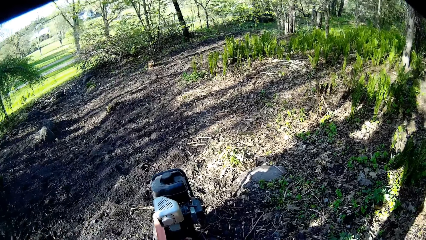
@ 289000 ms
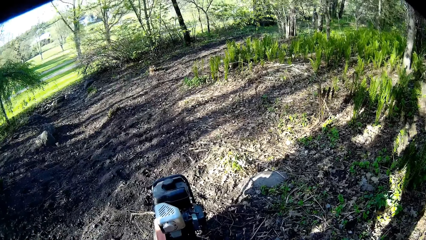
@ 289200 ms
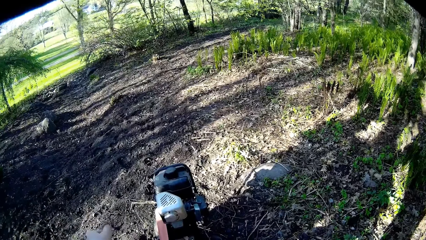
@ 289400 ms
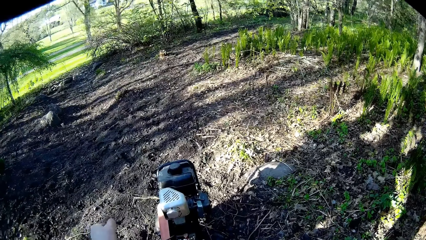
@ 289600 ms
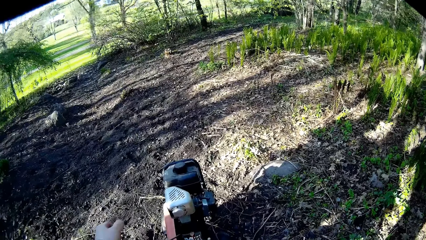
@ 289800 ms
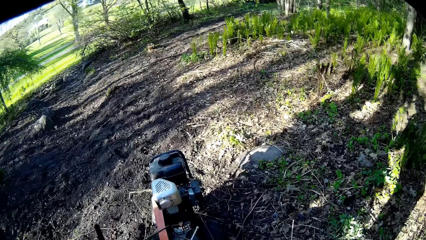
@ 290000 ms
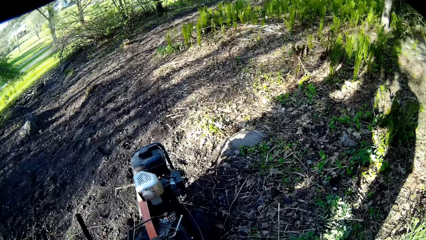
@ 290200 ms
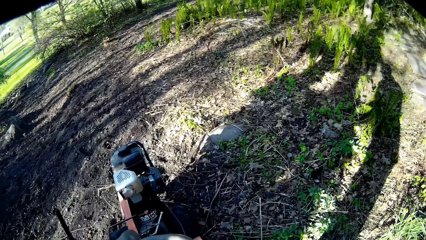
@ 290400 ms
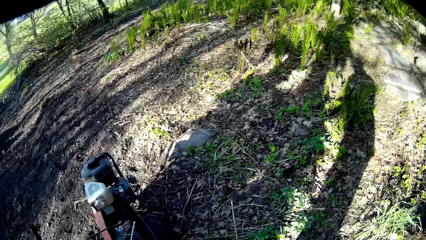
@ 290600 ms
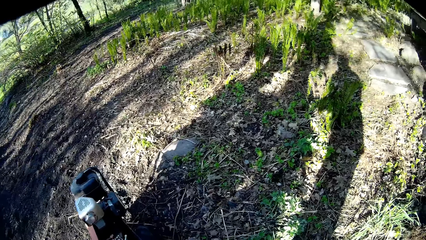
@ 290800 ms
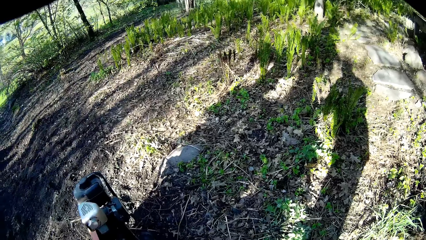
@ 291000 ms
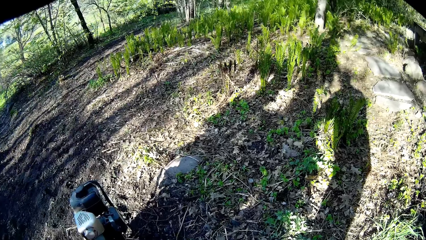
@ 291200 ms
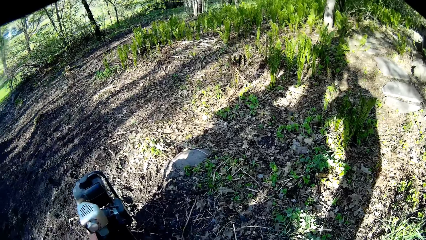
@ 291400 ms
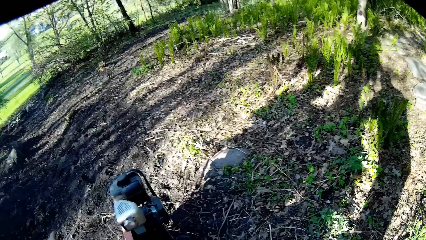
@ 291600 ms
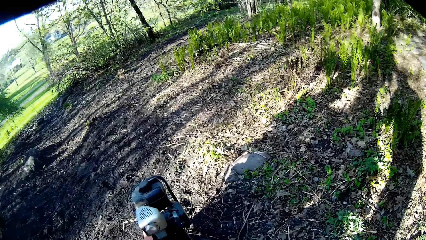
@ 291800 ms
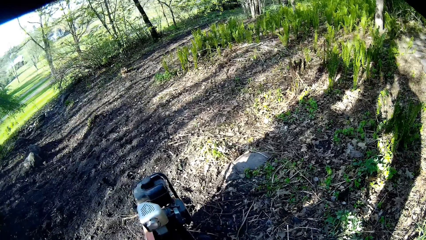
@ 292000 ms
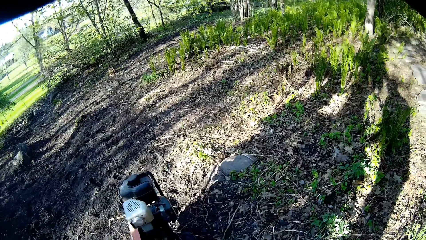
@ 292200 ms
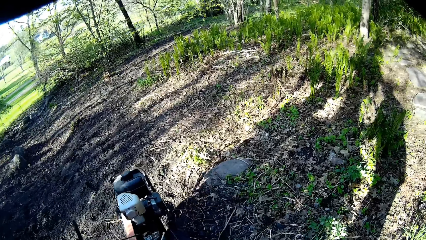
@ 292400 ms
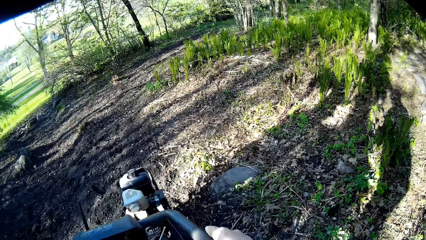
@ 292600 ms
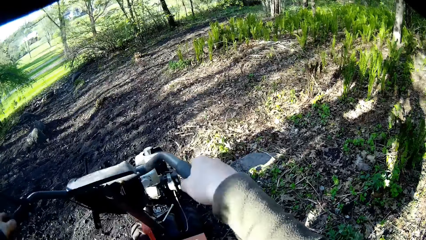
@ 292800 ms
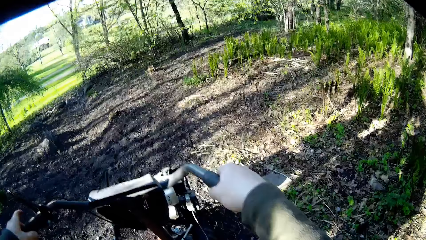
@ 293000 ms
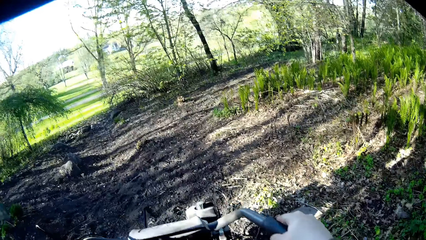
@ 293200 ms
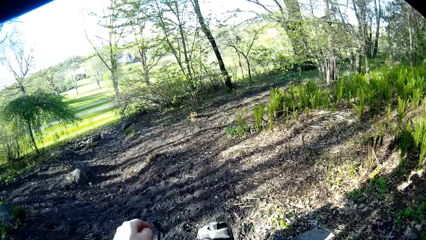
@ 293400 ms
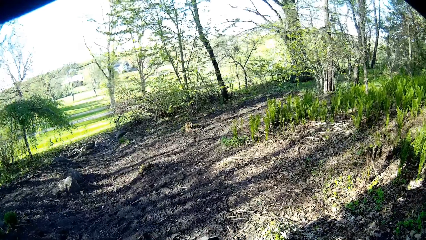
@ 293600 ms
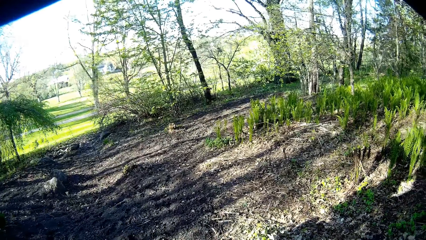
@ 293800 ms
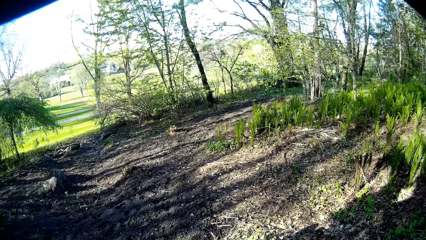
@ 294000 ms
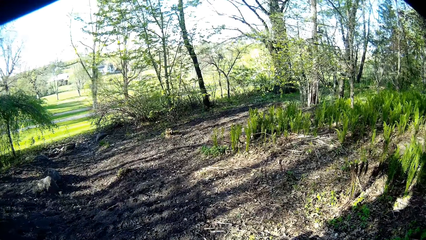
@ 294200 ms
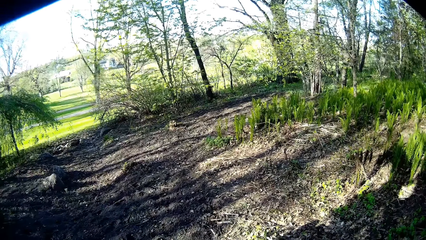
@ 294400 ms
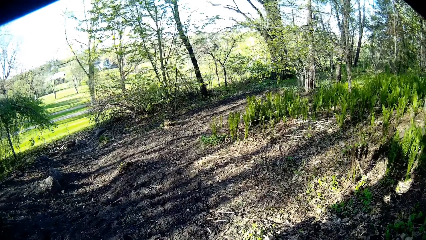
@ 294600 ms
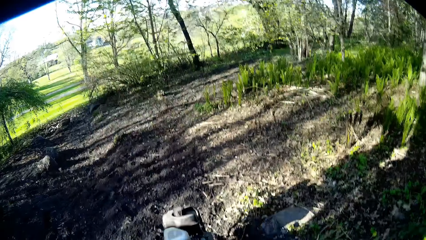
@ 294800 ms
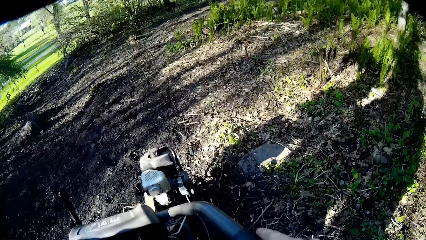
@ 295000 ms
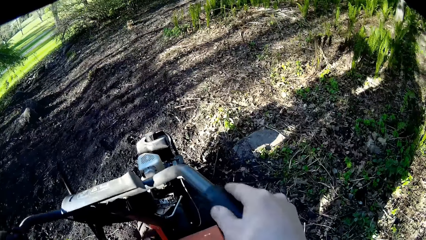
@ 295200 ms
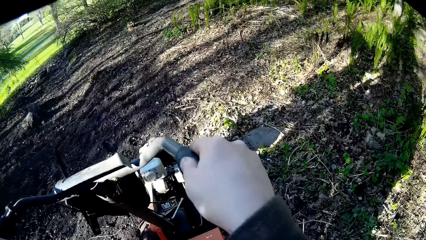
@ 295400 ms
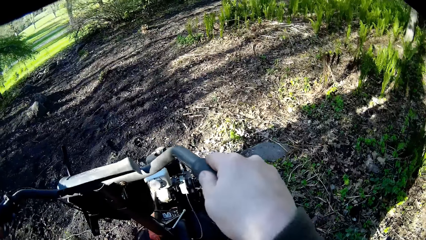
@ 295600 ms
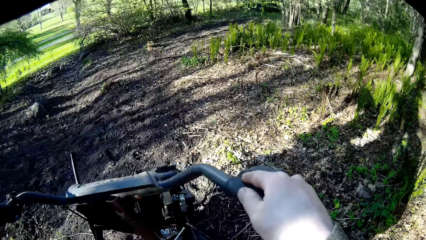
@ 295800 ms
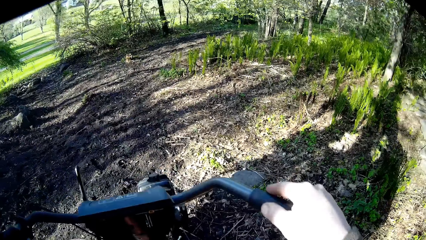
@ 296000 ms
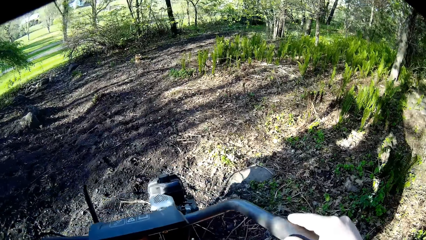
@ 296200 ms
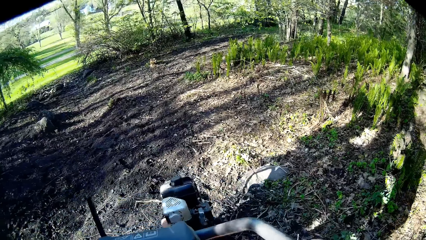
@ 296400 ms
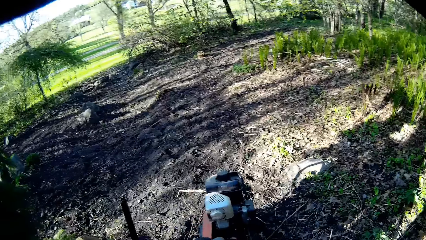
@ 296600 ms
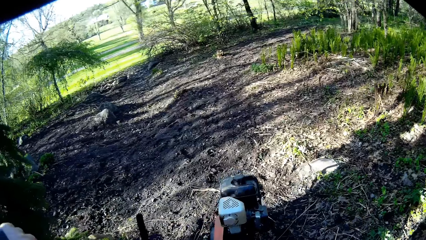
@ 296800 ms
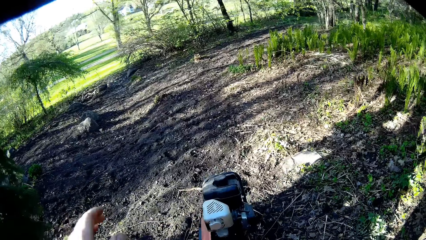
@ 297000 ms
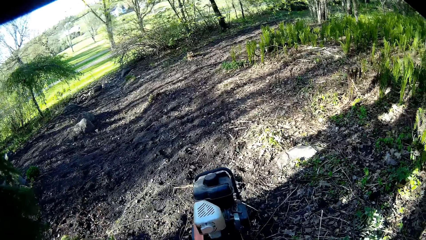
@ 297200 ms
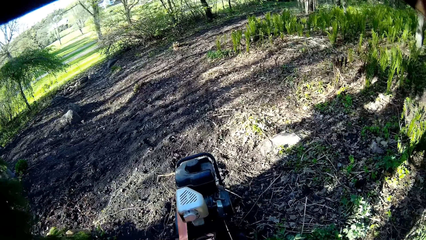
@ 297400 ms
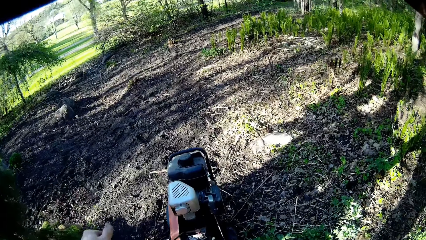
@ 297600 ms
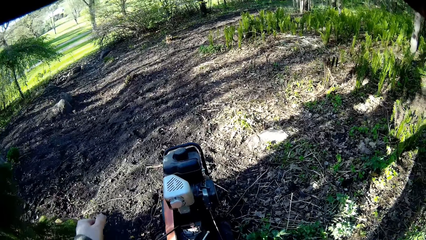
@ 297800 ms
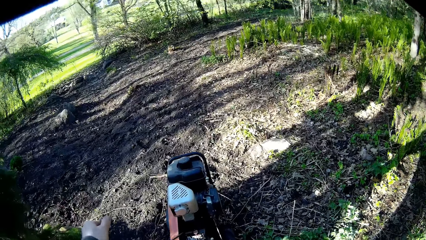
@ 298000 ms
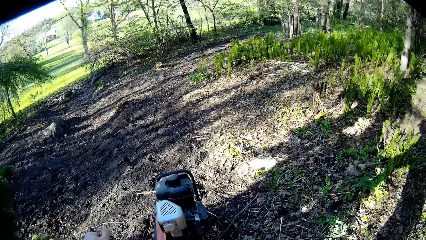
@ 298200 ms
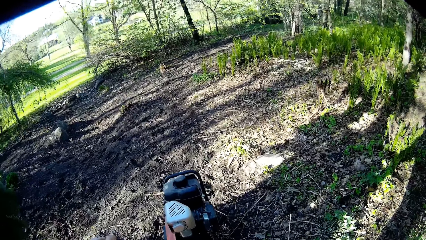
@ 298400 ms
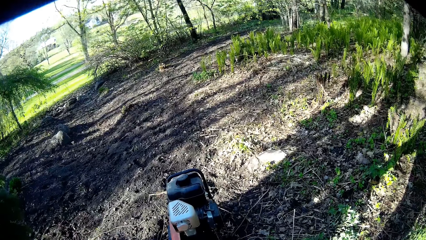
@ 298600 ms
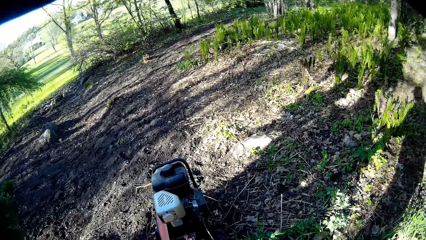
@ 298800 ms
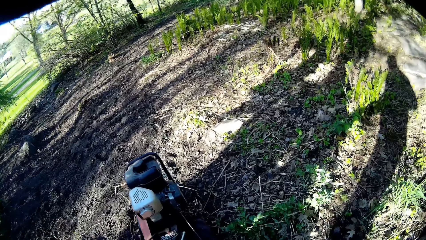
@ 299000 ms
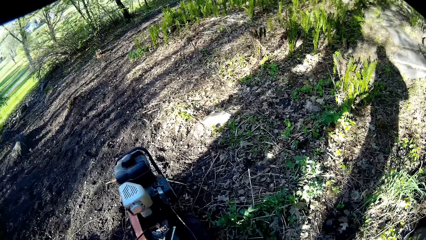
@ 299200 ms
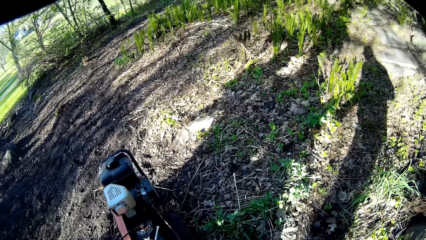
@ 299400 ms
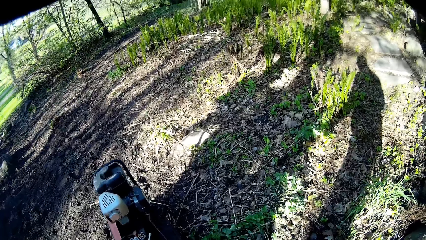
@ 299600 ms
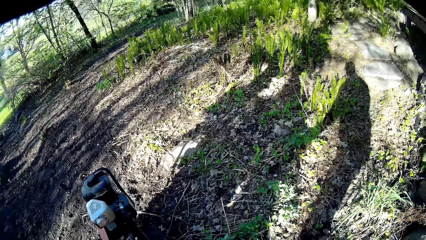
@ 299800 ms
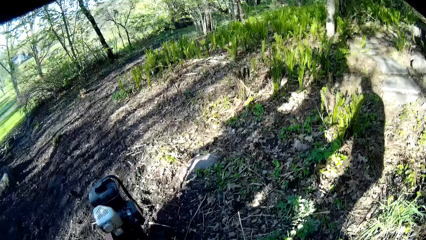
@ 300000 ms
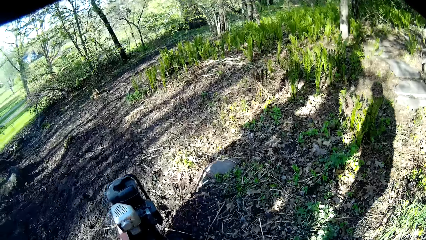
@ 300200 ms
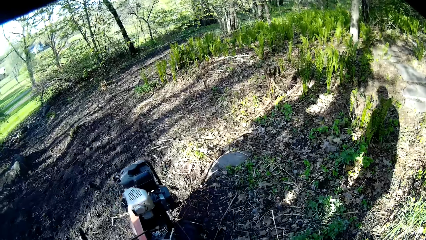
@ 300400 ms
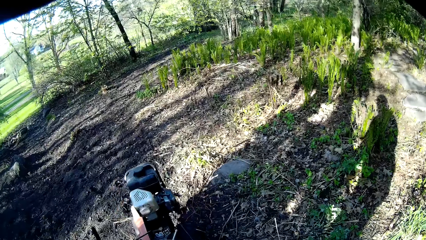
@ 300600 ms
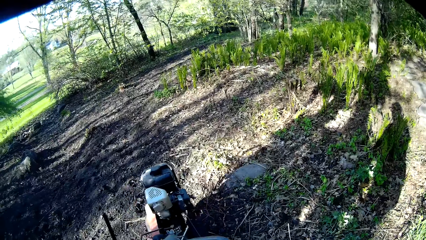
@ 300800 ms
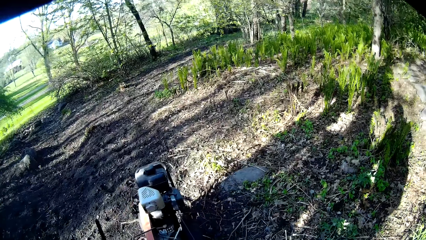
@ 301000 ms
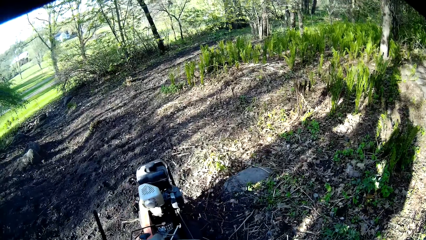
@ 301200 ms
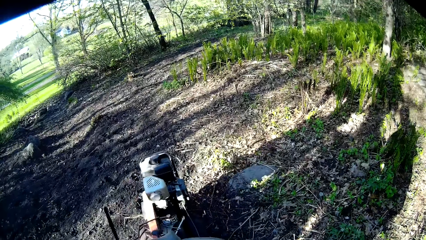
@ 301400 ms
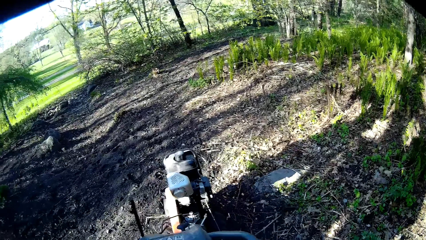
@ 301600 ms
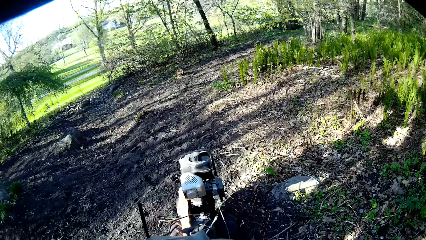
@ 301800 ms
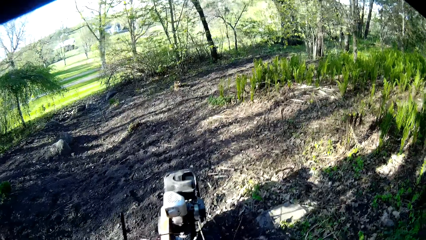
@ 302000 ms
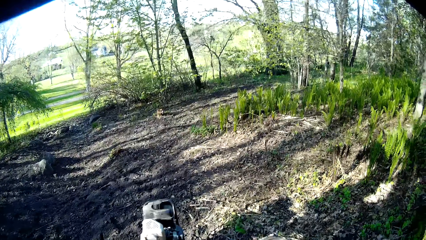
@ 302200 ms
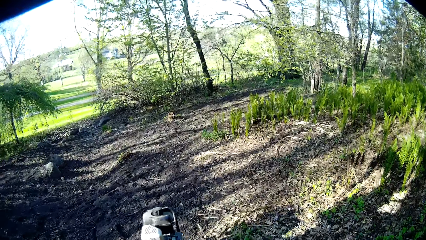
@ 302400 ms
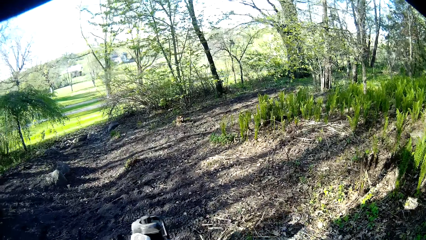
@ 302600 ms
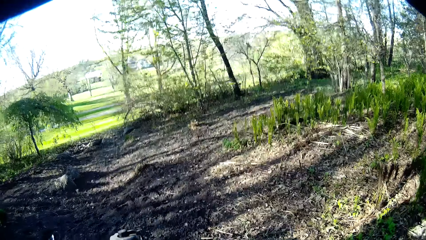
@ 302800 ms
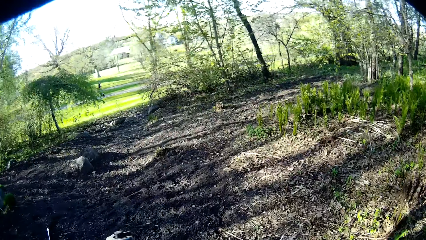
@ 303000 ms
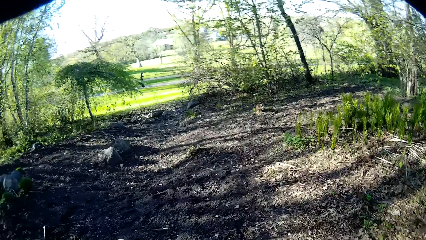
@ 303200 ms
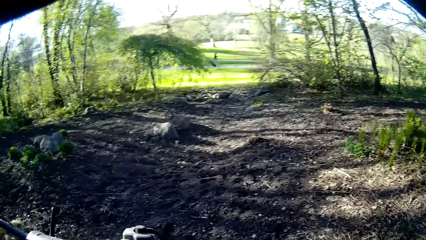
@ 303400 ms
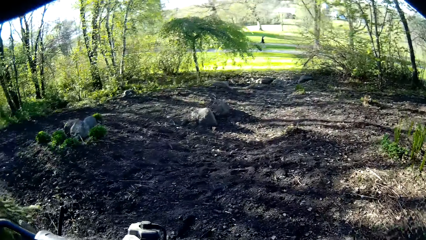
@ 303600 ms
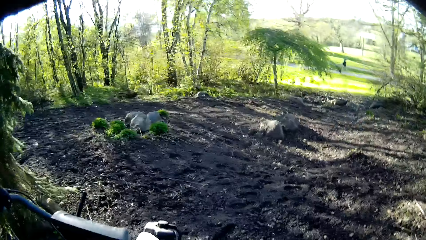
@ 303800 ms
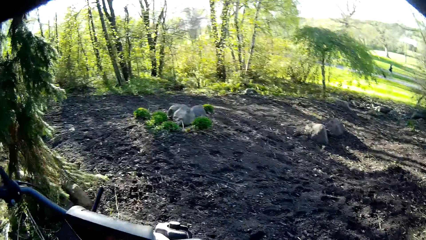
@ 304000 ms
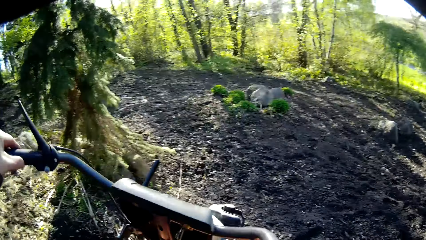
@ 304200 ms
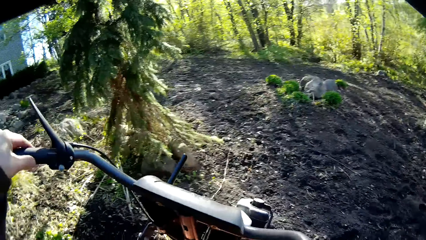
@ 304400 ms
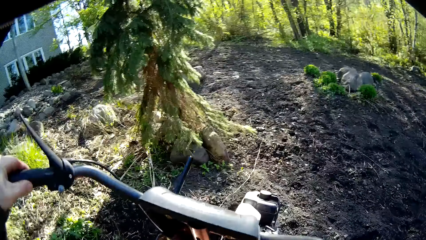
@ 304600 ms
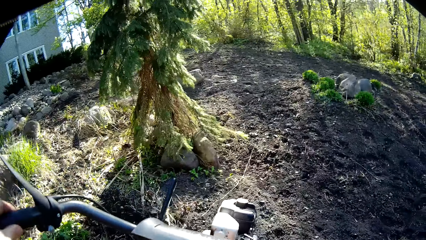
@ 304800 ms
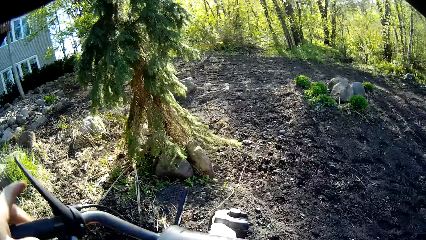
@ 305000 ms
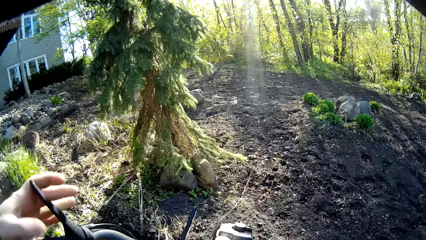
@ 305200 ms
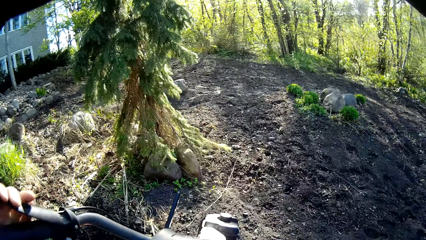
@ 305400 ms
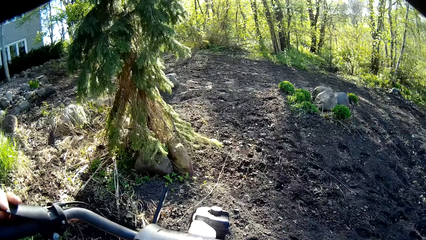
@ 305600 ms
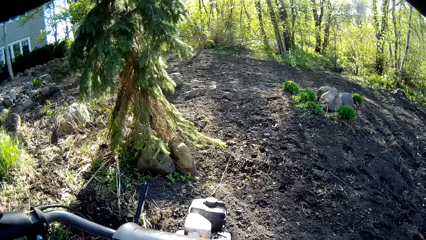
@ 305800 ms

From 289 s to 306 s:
The camera wearer pushes down the handle on the soil tiller with his left hand. He pushes down the handle again. He presses a hand brake on the soil tiller with his left hand.
